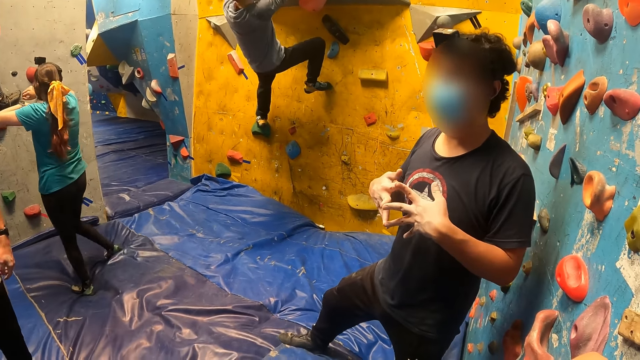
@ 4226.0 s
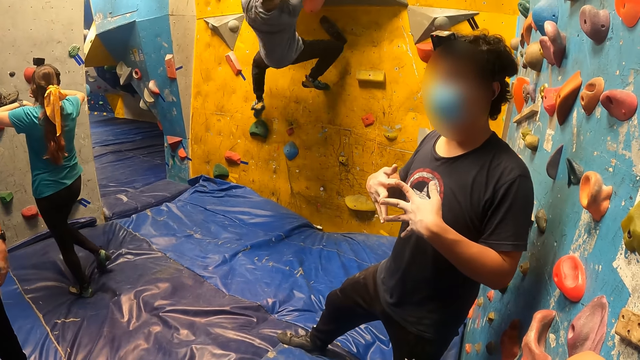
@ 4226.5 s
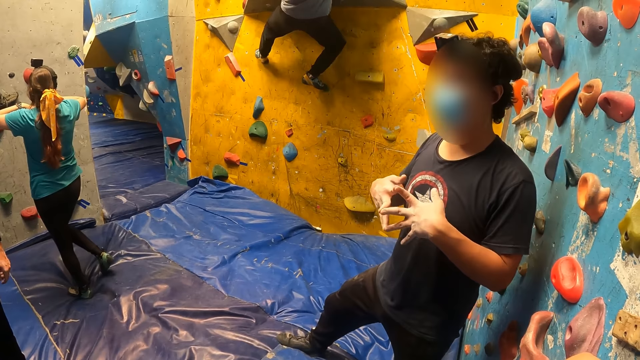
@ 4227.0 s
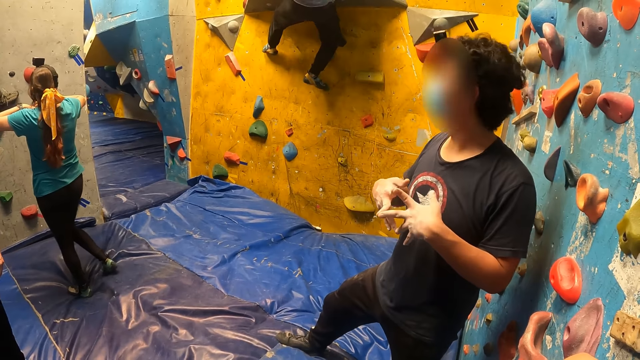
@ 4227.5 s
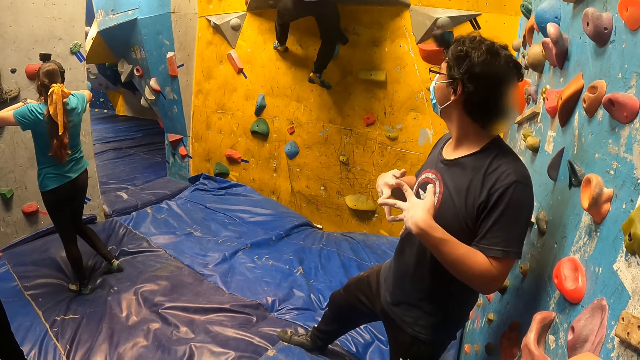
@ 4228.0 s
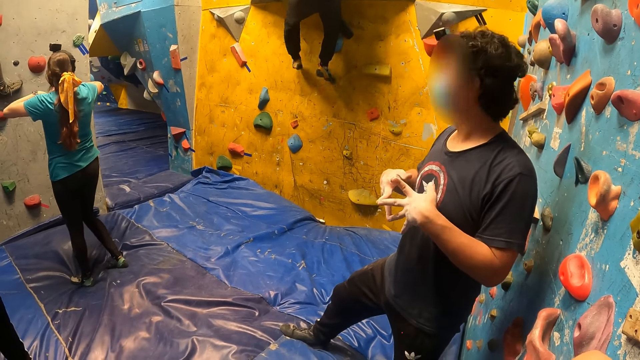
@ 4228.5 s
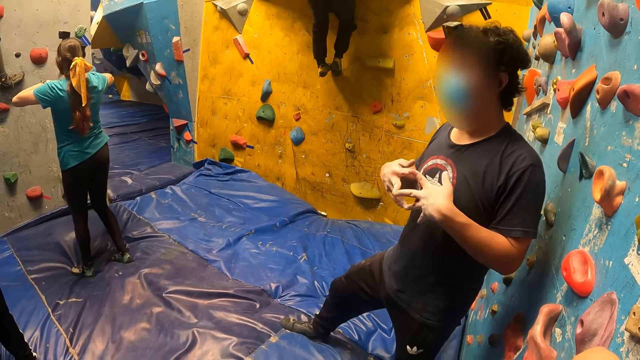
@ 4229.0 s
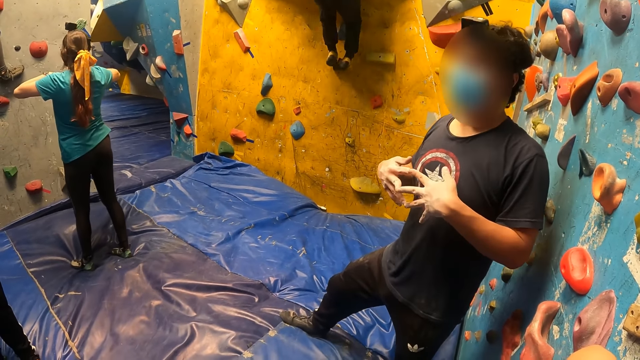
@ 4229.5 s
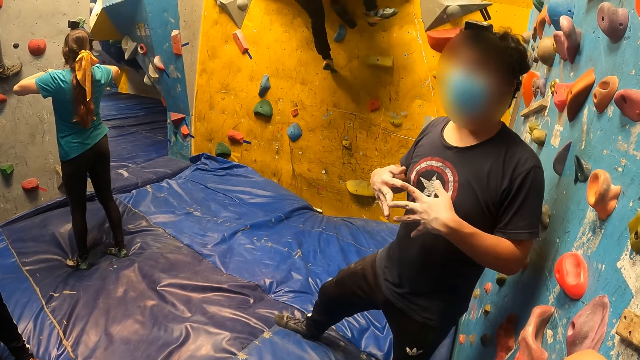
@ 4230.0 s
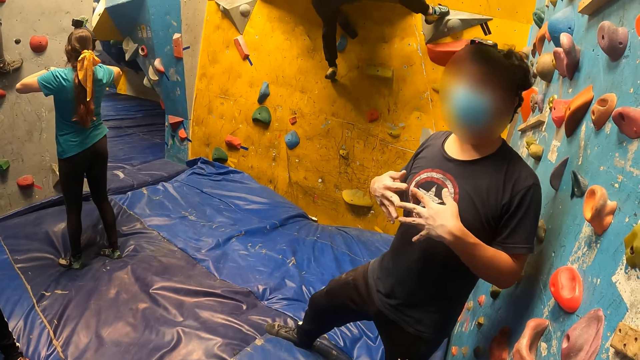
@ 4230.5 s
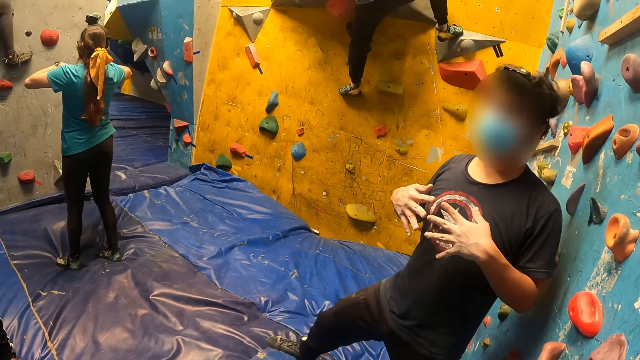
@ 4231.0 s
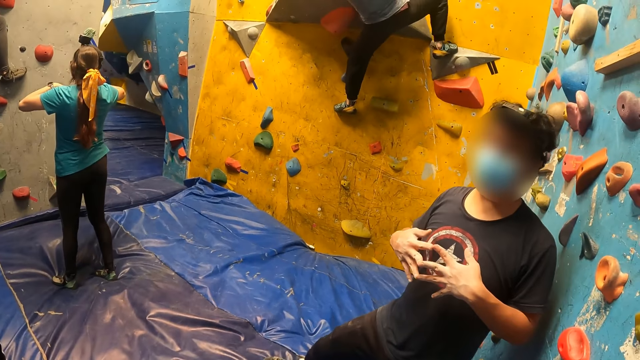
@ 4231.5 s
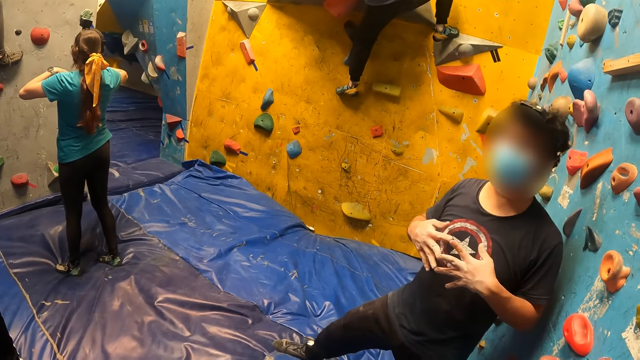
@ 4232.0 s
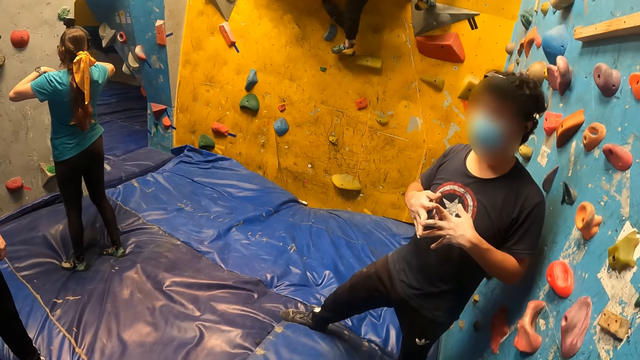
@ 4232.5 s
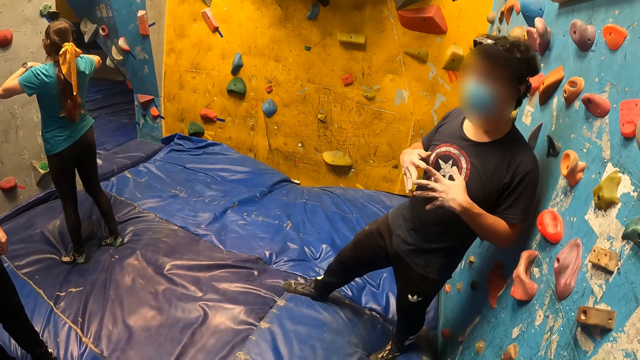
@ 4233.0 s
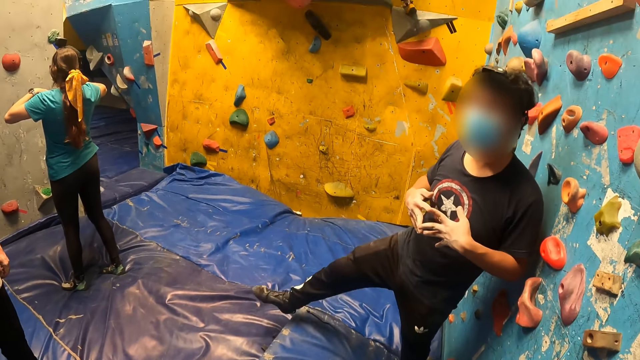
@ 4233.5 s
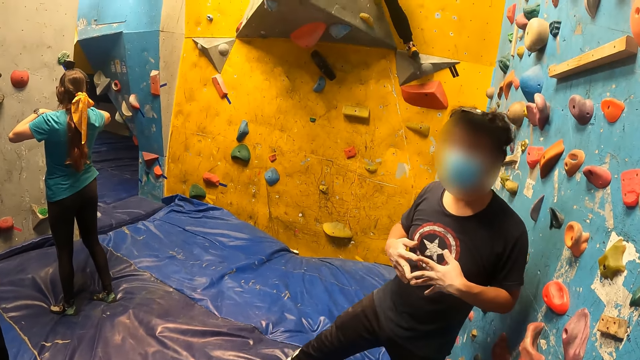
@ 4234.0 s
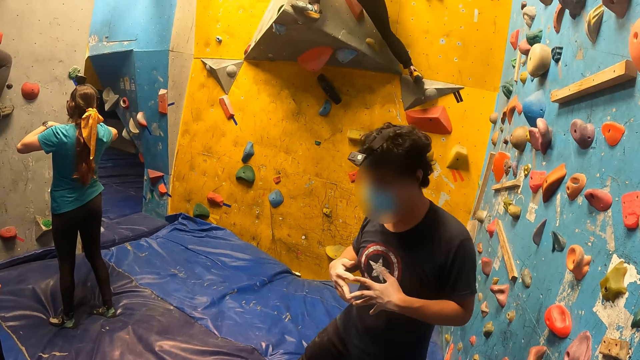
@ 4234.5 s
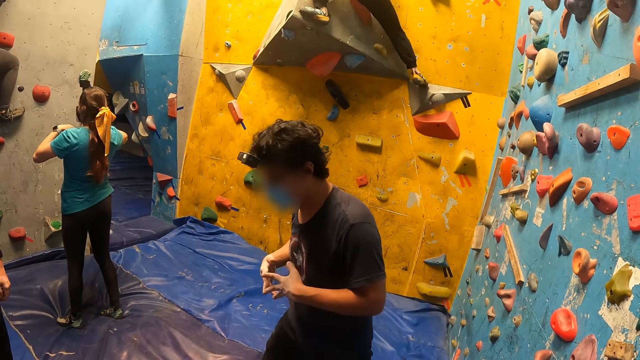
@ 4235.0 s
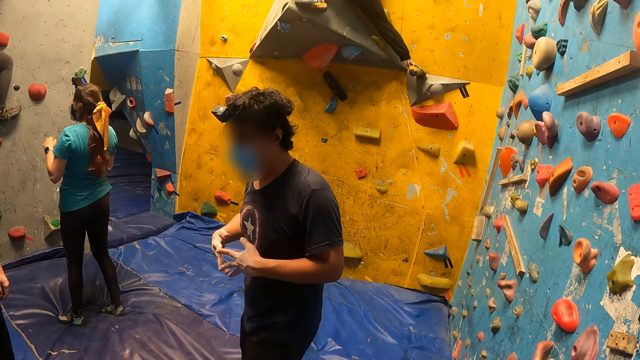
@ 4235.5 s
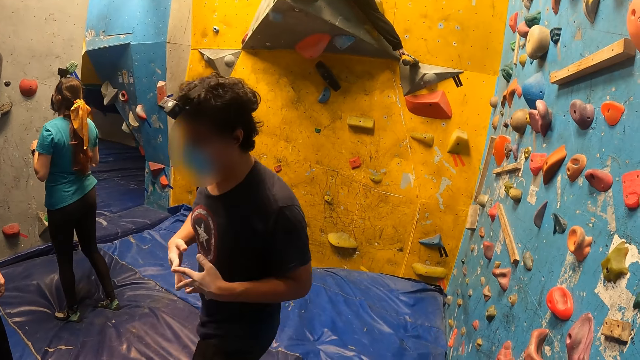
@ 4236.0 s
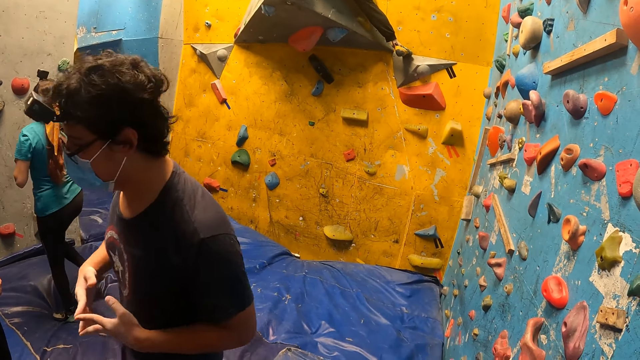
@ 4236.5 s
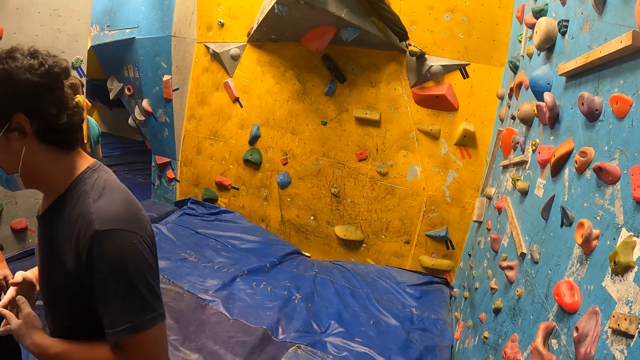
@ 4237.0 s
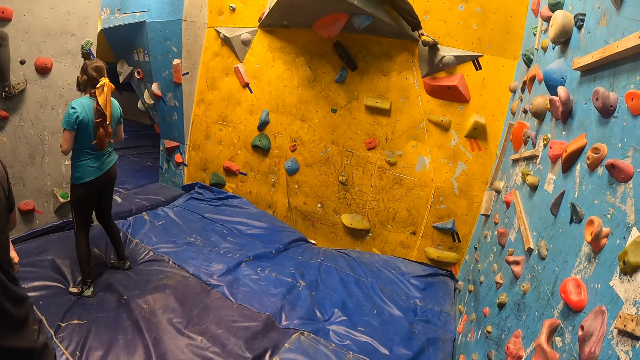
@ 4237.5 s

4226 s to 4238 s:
The camera wearer converses with a person. The person holds his fingers together. The person walks forward.

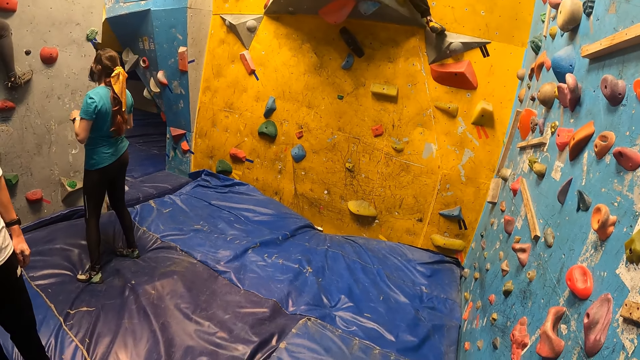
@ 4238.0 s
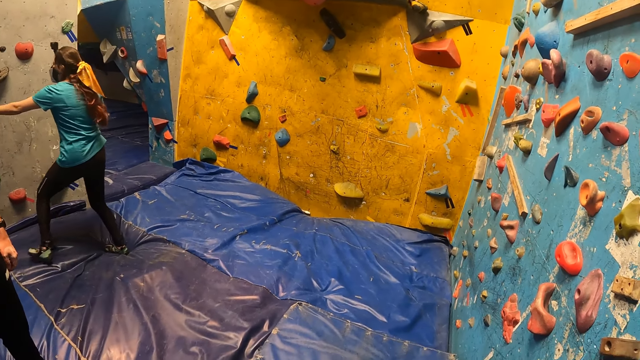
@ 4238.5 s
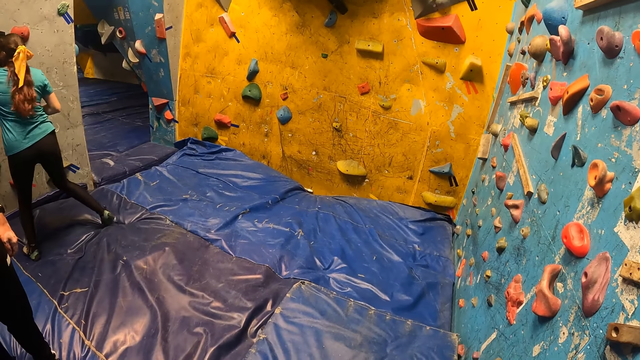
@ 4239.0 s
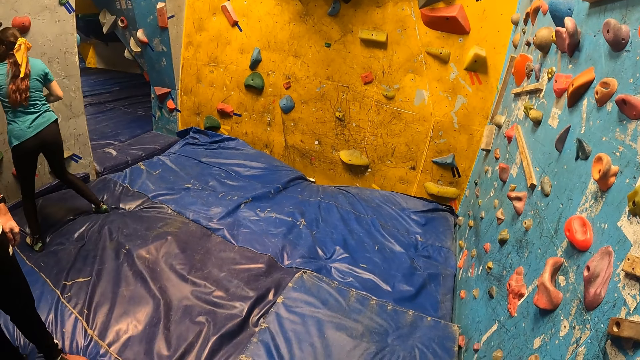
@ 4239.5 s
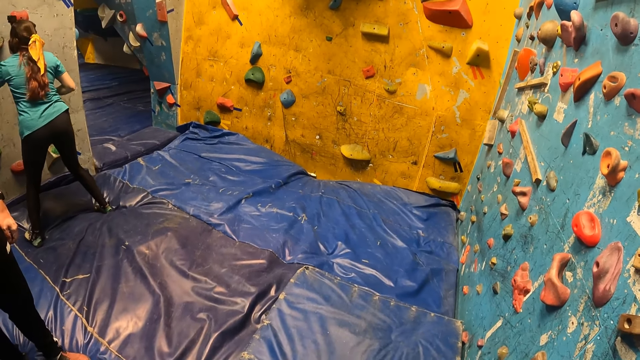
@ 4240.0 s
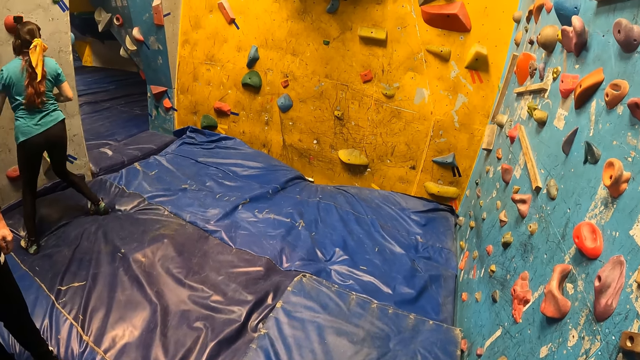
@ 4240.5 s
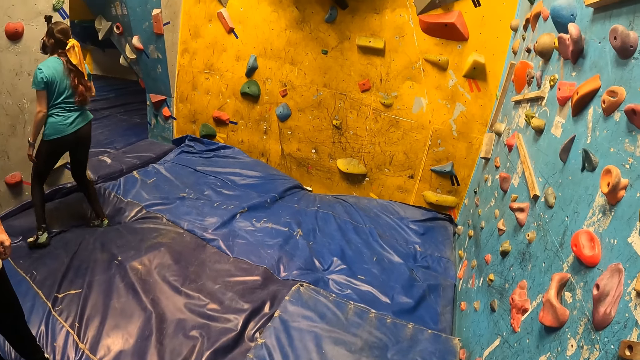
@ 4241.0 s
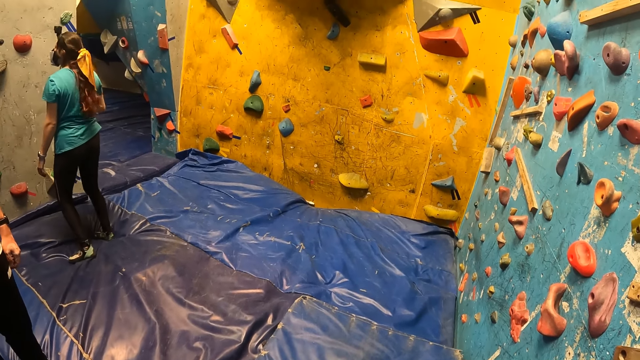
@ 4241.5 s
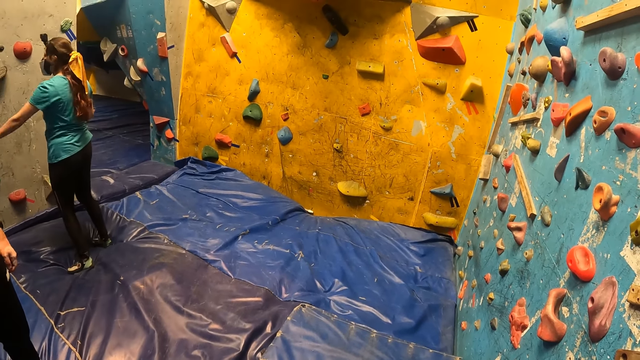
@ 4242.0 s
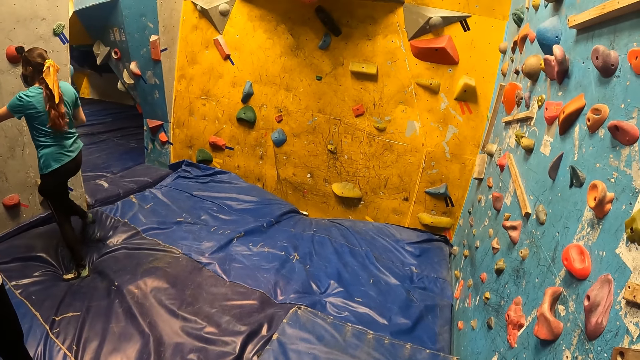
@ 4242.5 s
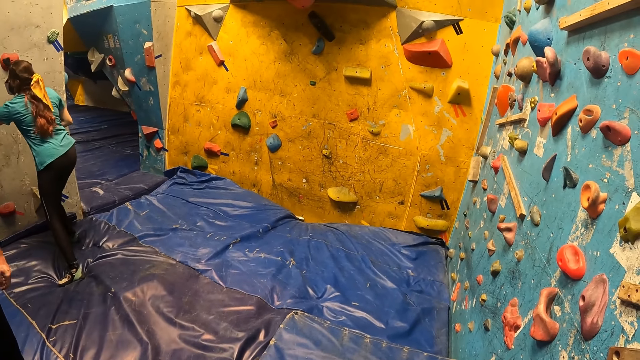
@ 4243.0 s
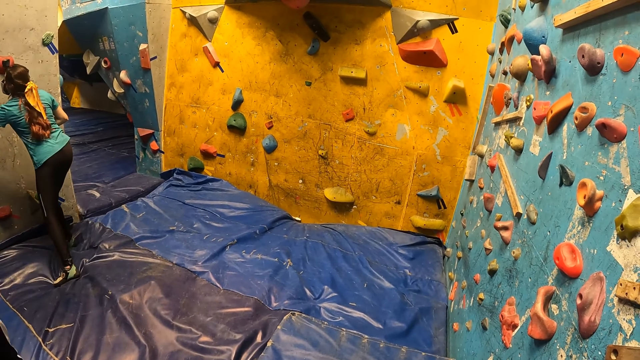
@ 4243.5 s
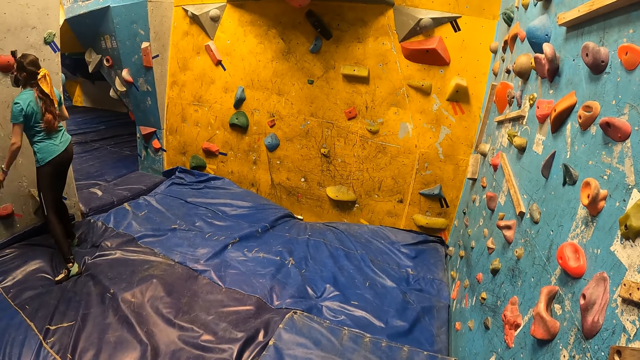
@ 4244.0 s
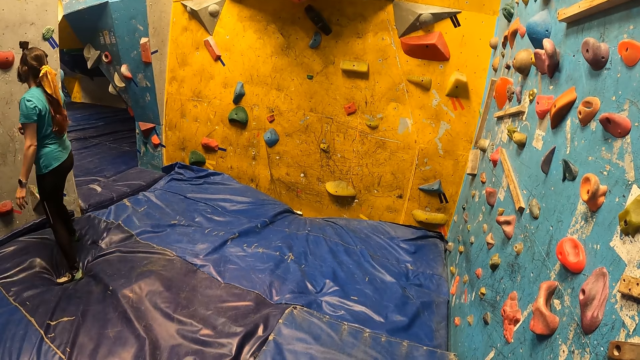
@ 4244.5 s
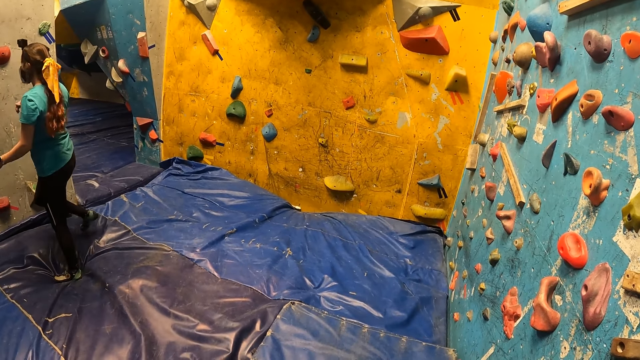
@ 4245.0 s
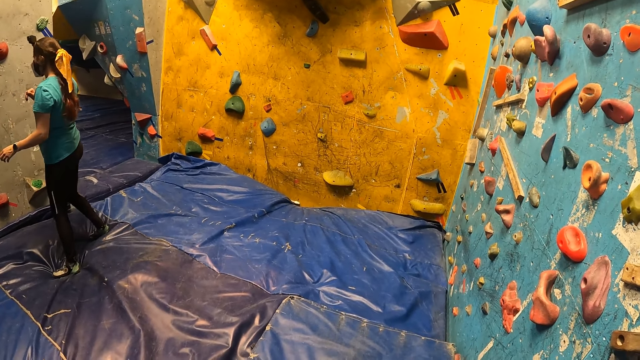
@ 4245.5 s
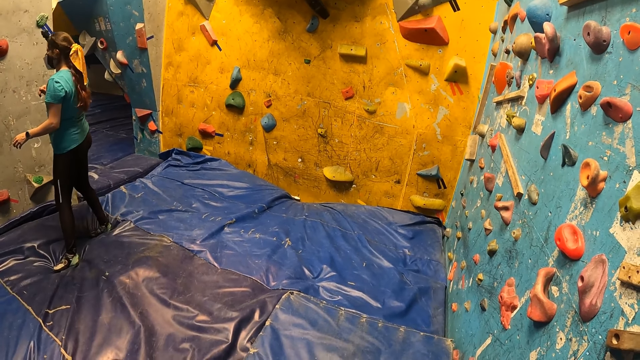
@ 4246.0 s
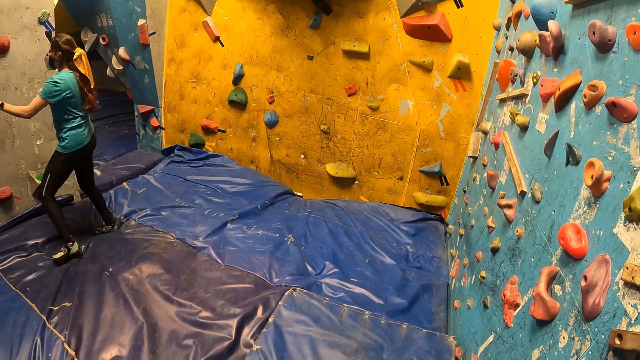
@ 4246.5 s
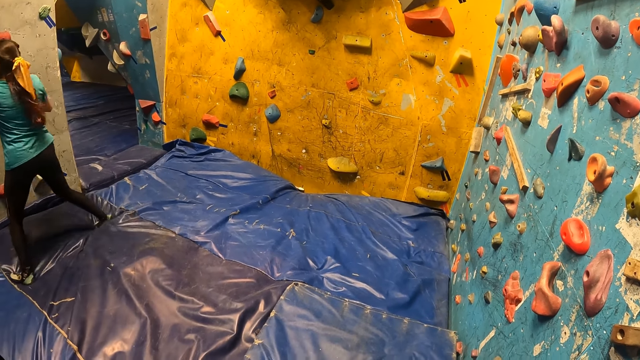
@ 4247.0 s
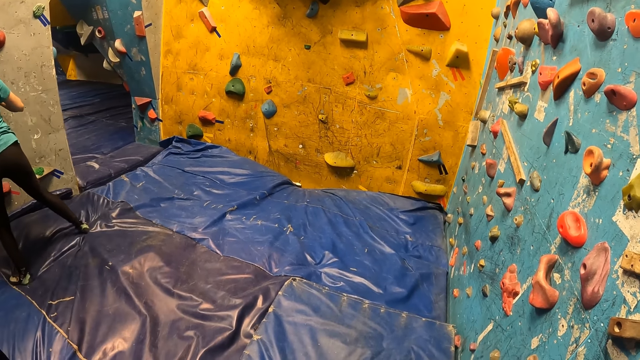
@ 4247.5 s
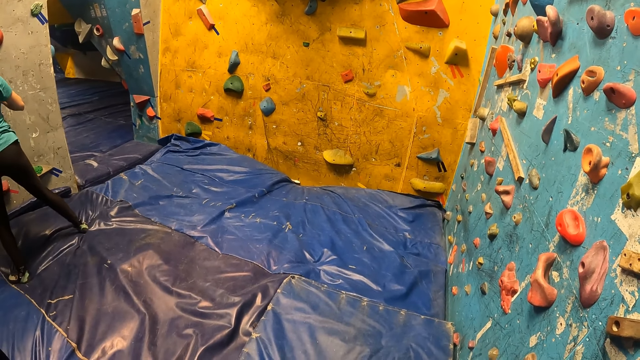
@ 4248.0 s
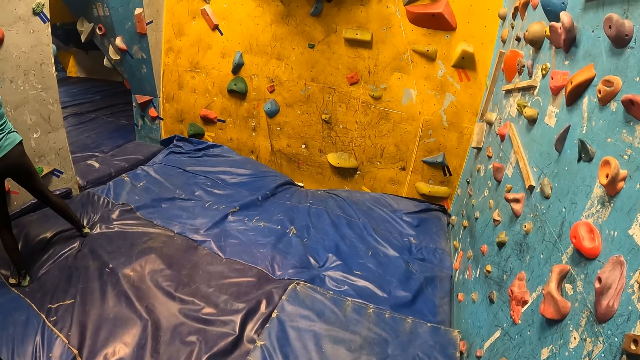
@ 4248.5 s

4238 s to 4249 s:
The camera wearer stares around.
